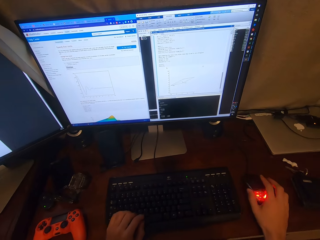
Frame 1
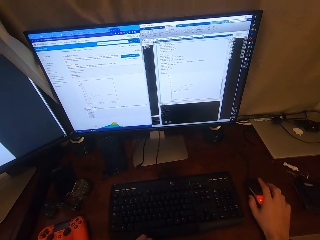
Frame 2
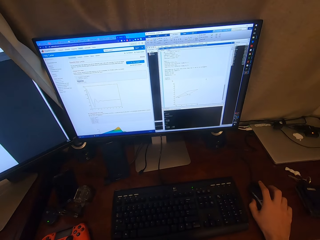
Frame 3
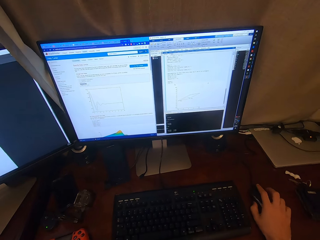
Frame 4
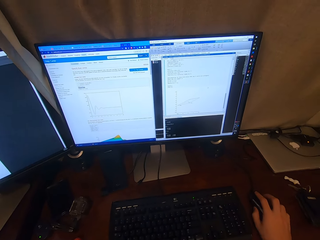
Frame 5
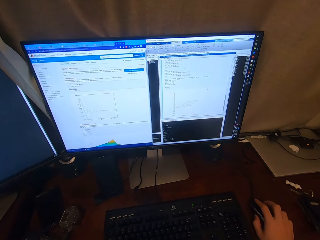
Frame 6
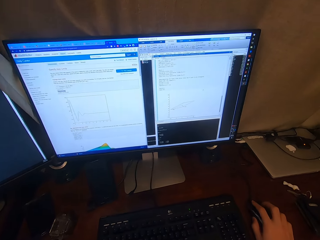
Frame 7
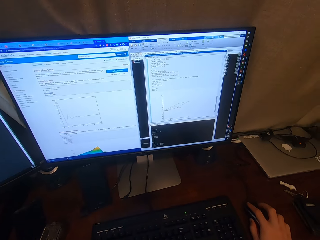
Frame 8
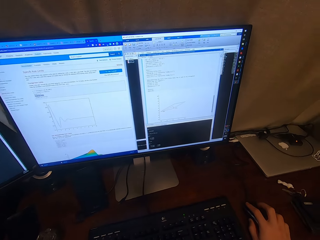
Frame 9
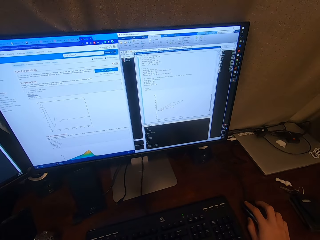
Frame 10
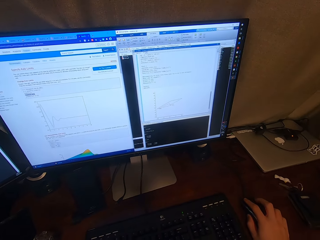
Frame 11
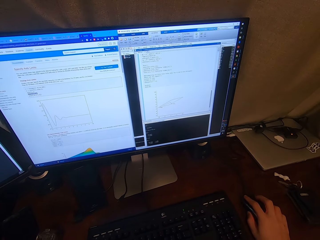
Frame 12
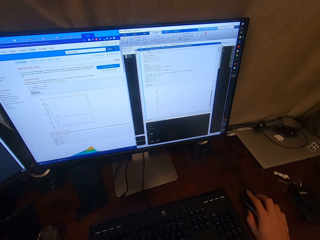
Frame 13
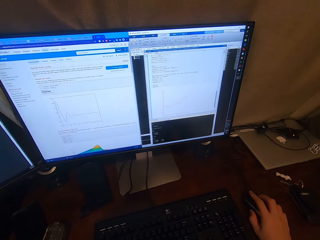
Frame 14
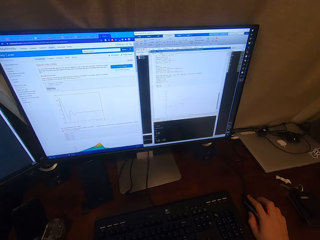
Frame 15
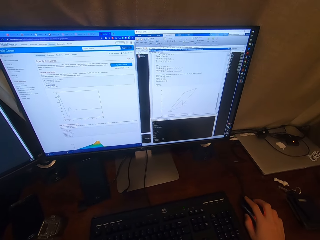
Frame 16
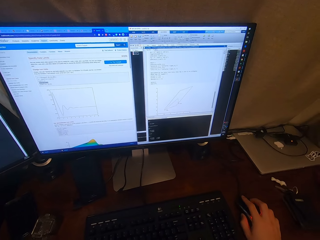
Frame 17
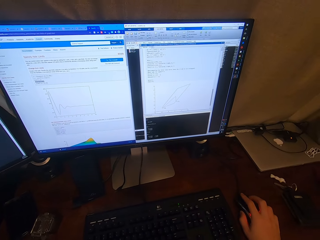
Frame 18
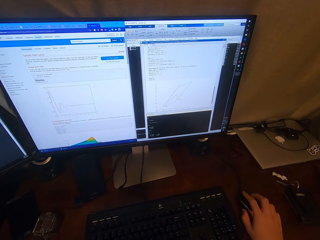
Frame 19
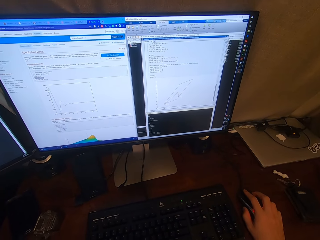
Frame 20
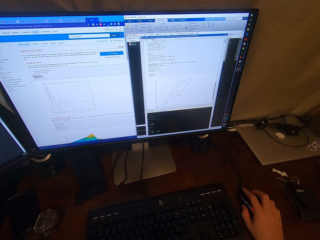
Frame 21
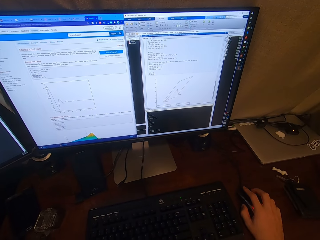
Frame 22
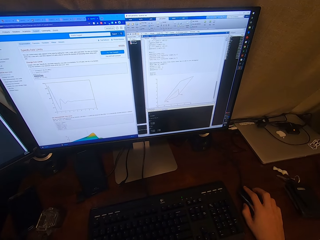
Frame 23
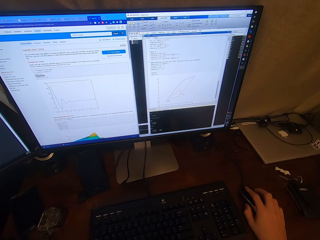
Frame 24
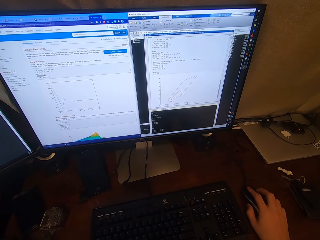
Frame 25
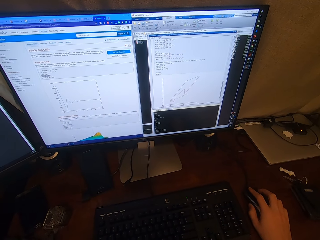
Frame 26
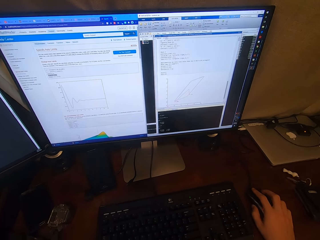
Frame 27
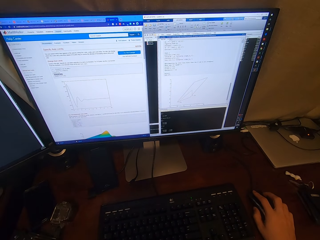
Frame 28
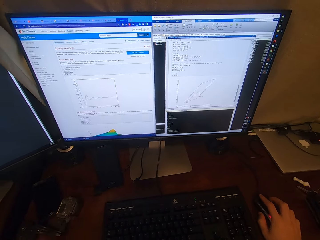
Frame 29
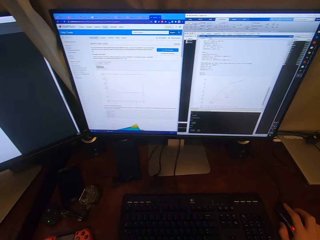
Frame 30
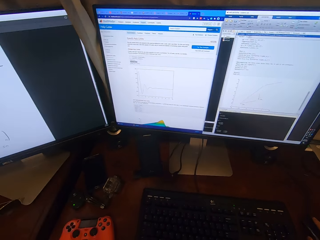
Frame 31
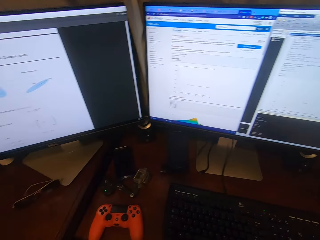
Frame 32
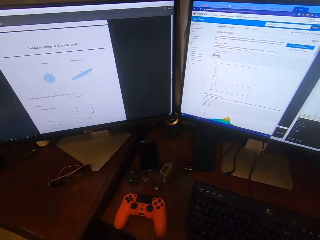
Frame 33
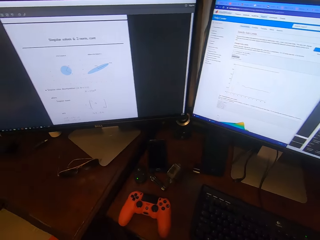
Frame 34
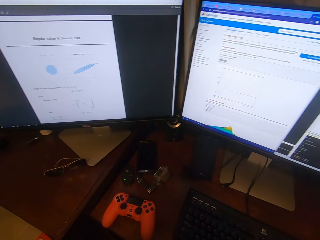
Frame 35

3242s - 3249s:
The camera wearer clicks on the mouse.

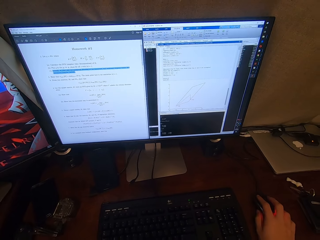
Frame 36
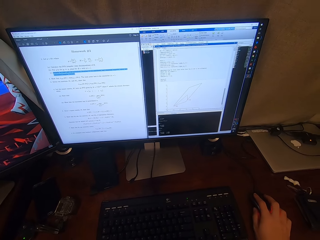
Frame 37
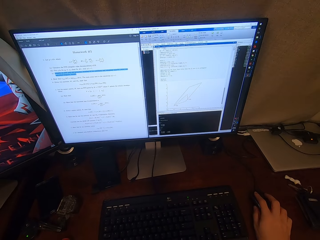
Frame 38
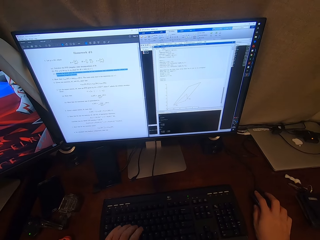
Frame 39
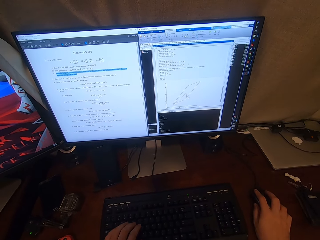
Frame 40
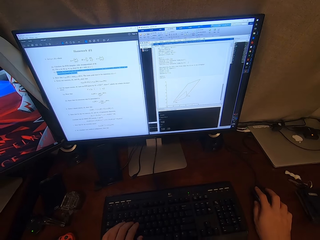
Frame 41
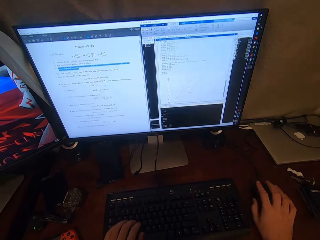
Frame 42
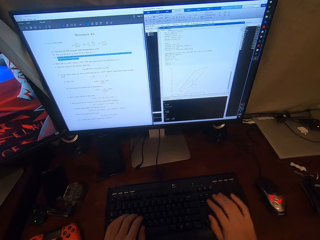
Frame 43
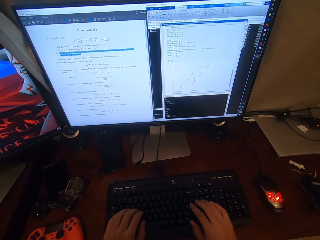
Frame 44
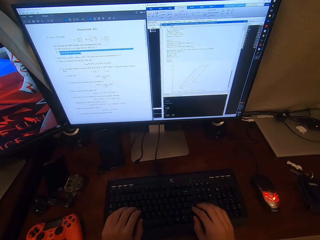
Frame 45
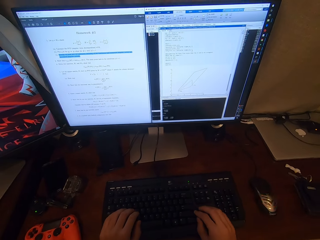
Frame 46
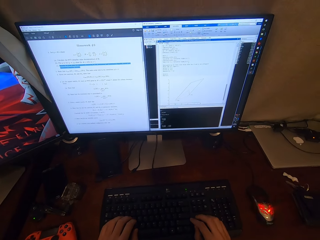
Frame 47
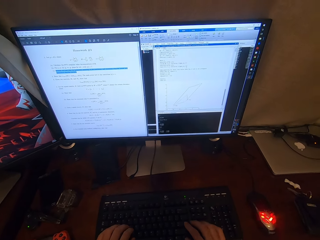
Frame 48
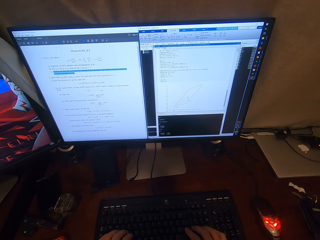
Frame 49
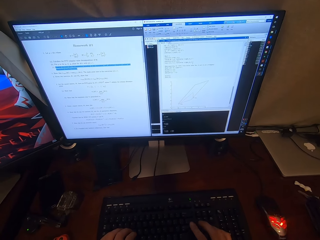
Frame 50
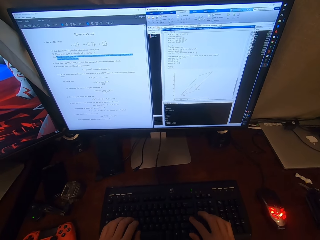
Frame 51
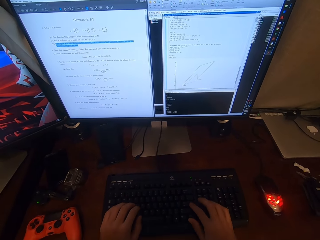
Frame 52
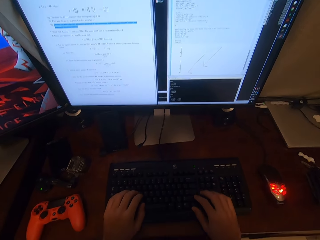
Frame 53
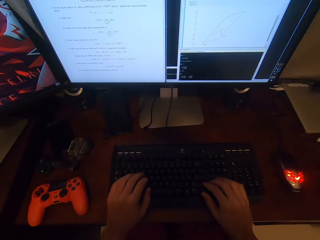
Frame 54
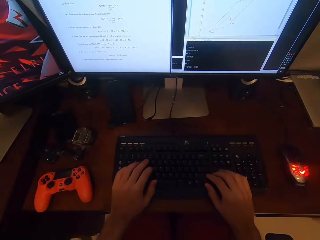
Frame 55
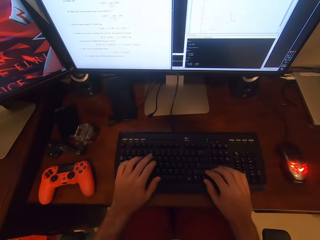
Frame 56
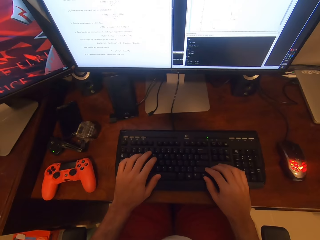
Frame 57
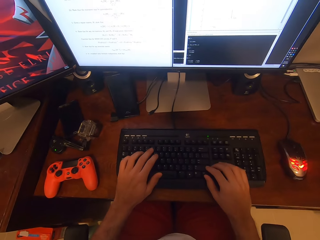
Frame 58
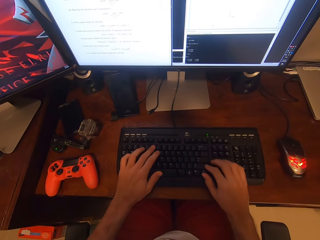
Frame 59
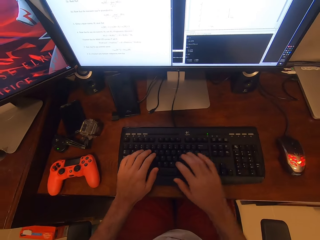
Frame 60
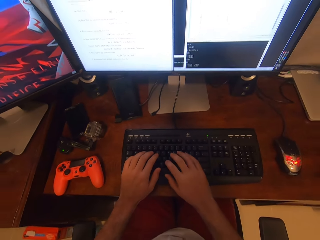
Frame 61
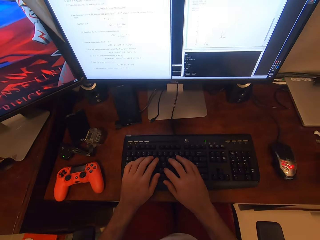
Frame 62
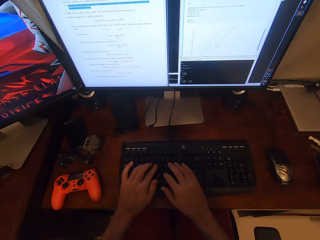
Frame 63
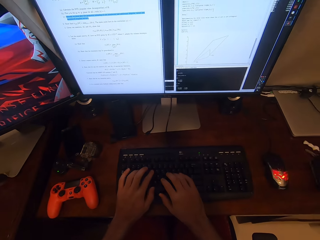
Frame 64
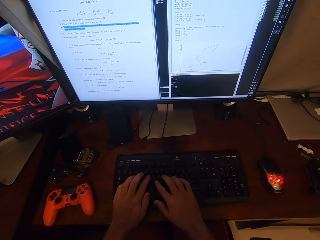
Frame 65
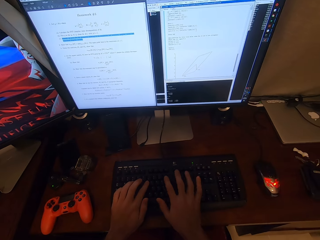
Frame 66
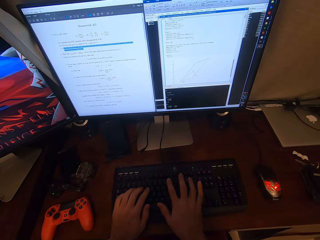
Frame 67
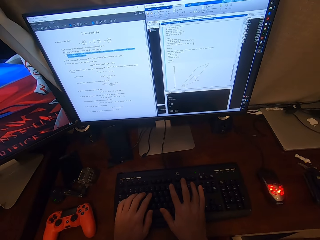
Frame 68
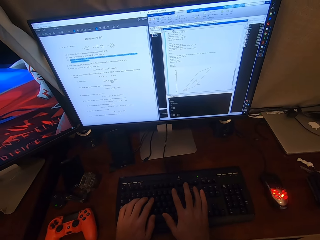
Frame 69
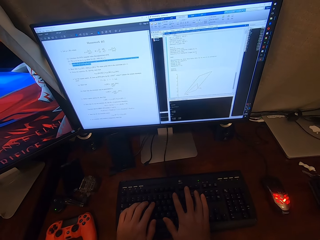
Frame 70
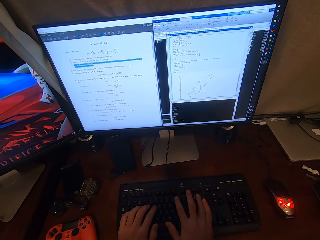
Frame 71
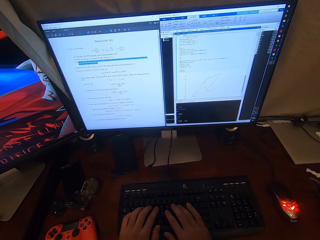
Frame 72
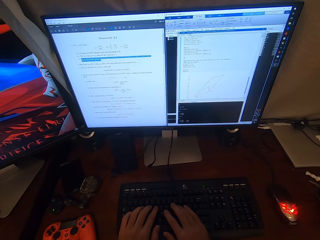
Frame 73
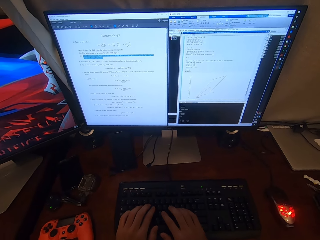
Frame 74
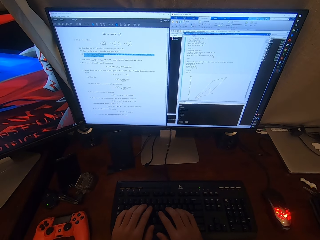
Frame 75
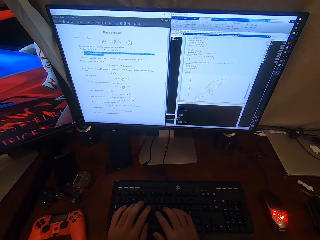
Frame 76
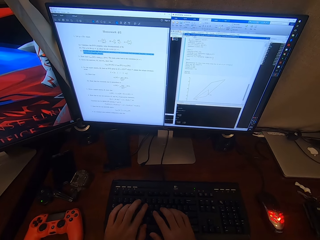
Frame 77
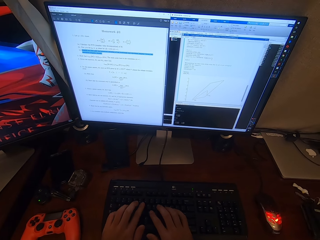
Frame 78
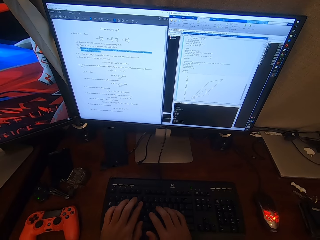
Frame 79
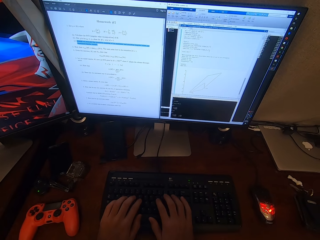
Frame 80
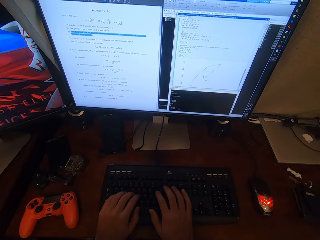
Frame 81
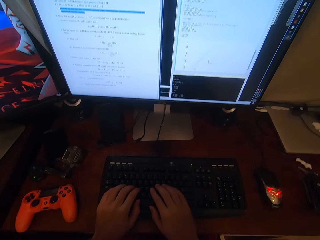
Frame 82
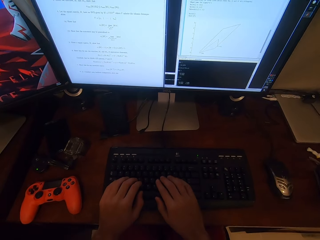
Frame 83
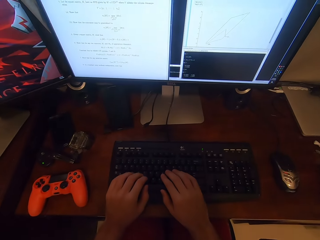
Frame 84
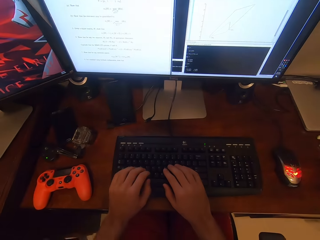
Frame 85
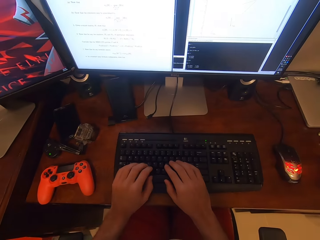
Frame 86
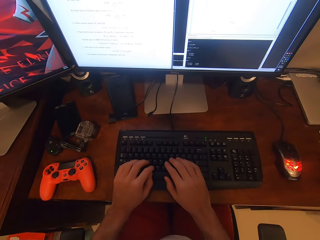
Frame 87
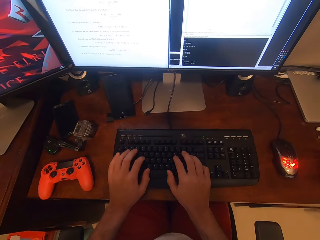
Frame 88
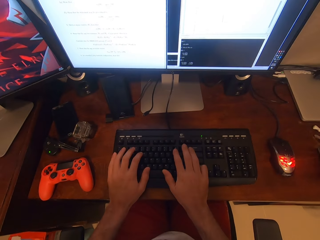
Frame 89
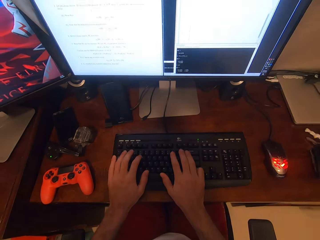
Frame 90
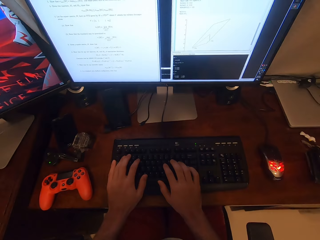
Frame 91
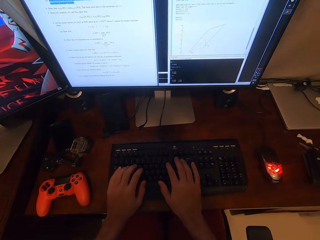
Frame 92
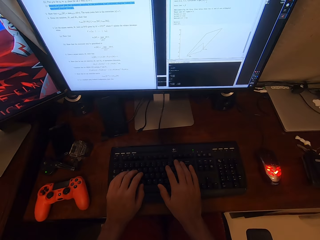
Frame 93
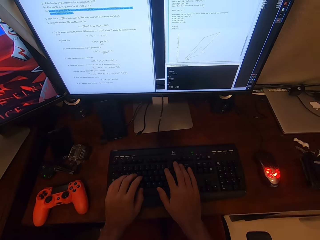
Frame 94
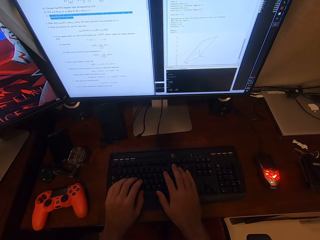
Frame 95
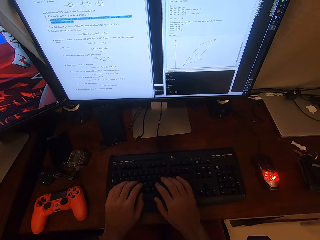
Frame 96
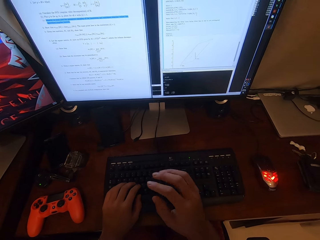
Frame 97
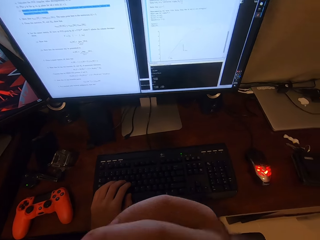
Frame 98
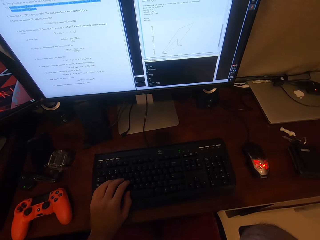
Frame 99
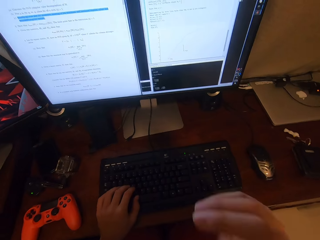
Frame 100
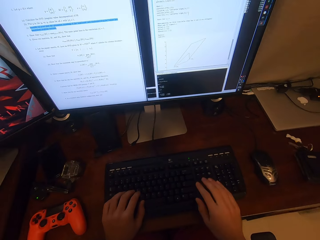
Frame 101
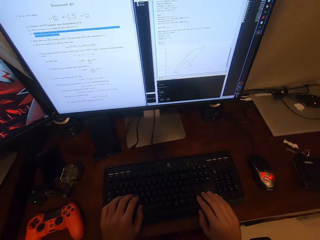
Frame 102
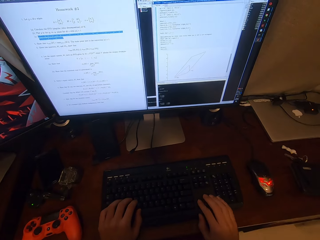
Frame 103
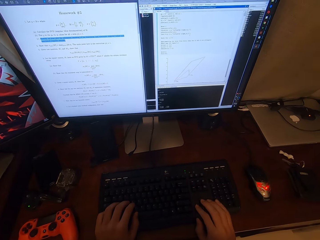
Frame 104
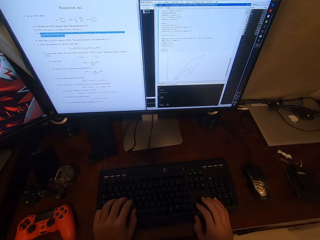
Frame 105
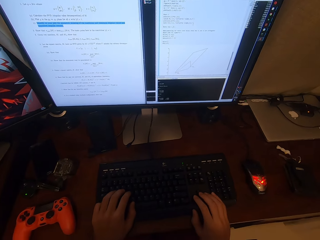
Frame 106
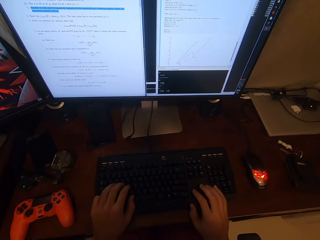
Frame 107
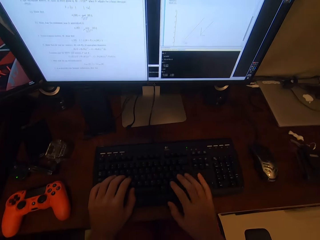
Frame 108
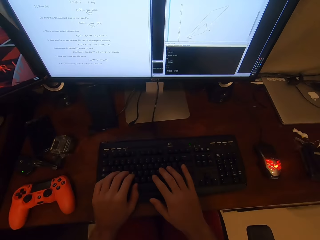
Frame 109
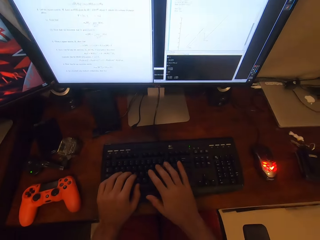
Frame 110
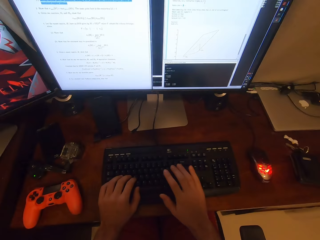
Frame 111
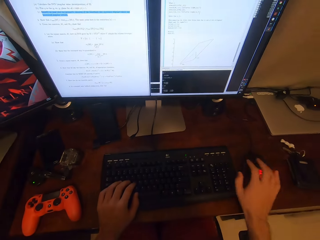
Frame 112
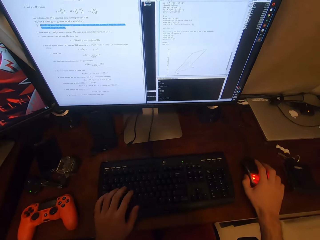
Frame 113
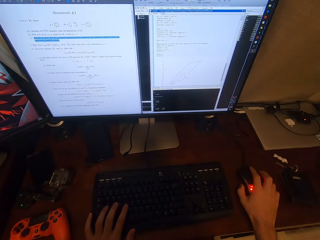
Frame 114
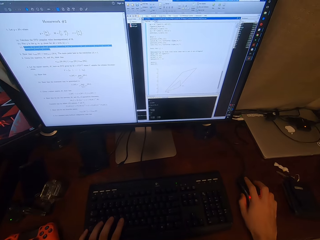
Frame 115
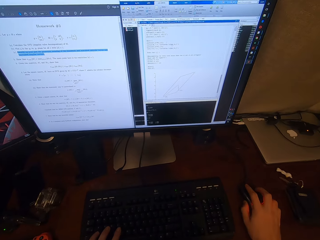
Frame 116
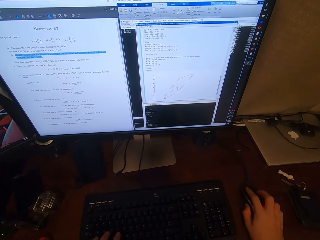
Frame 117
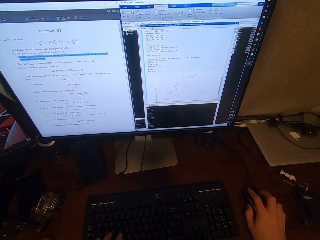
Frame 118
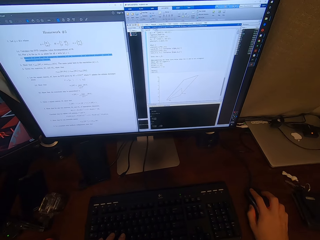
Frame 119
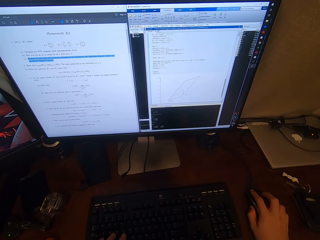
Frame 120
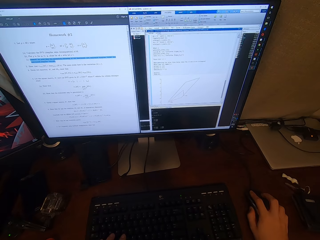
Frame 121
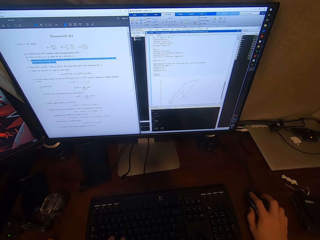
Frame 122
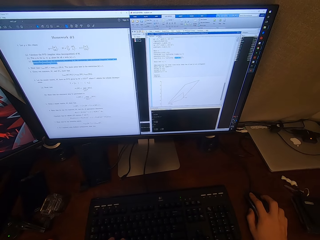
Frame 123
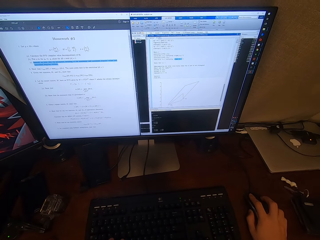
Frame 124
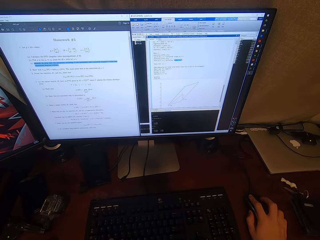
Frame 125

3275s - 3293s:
The camera wearer types on the computer keyboard. He scratches his face. He browses on the computer. He operates the computer with a mouse.
